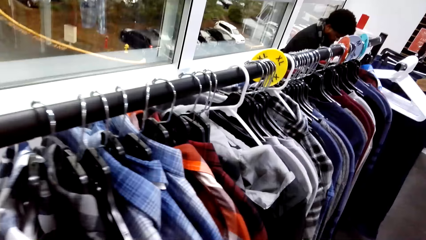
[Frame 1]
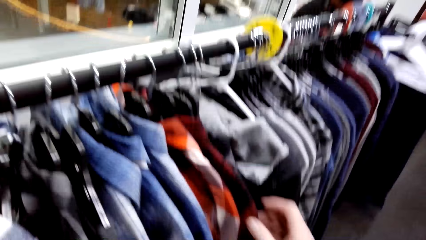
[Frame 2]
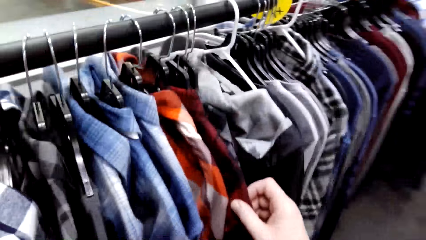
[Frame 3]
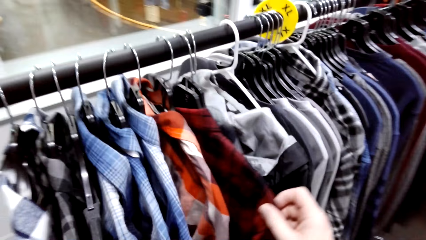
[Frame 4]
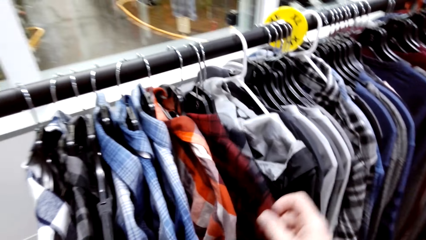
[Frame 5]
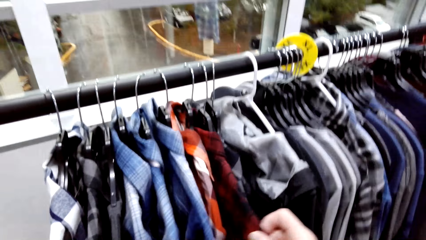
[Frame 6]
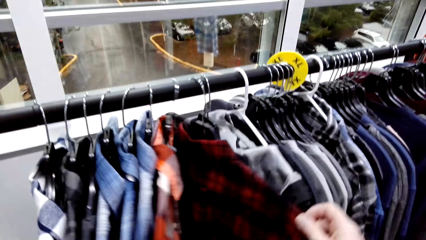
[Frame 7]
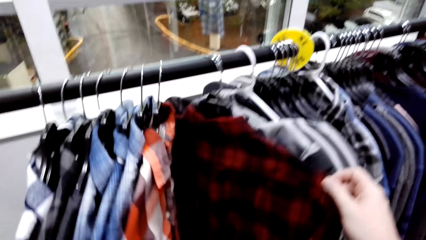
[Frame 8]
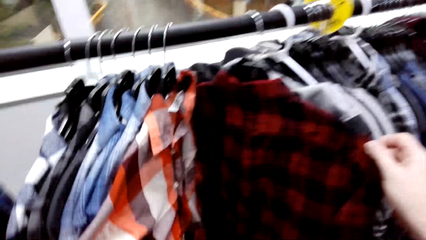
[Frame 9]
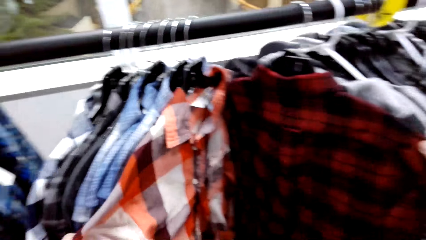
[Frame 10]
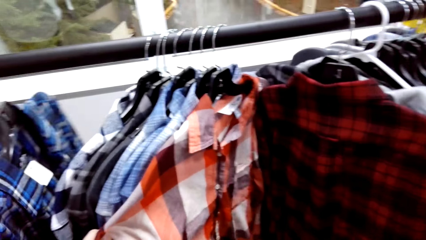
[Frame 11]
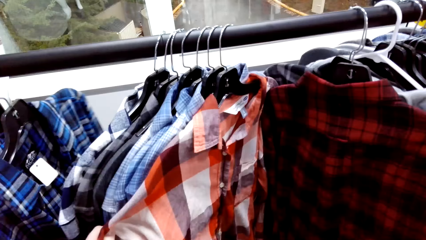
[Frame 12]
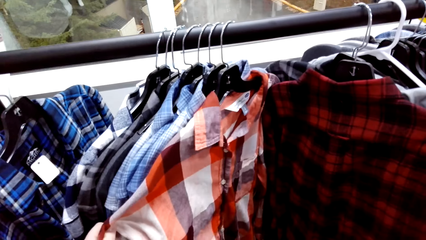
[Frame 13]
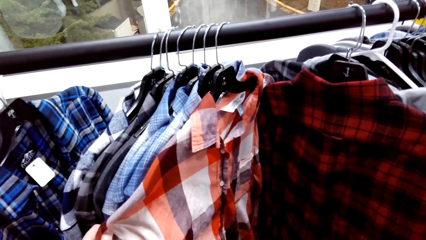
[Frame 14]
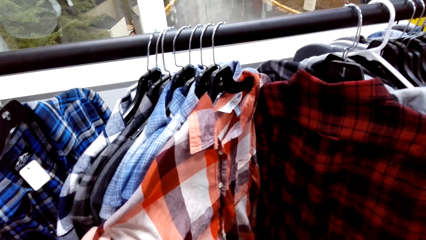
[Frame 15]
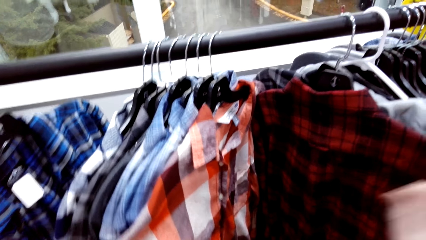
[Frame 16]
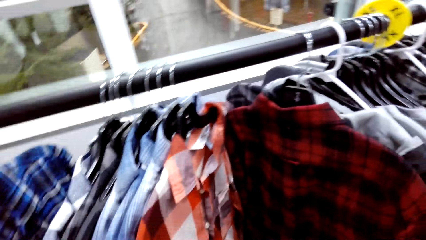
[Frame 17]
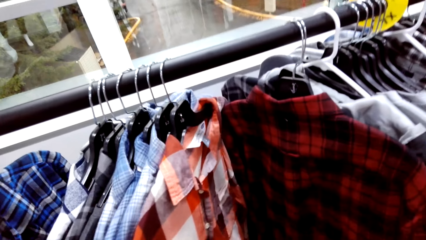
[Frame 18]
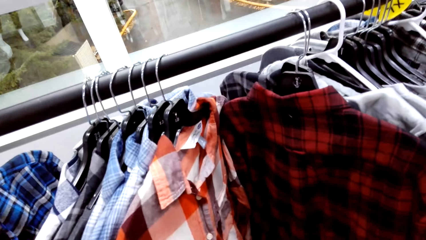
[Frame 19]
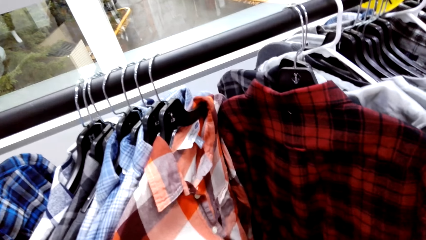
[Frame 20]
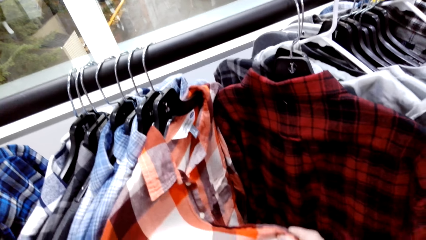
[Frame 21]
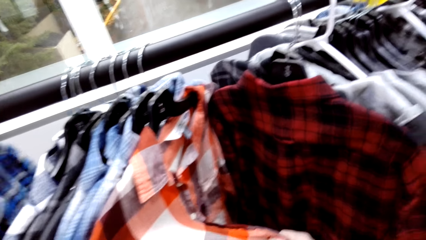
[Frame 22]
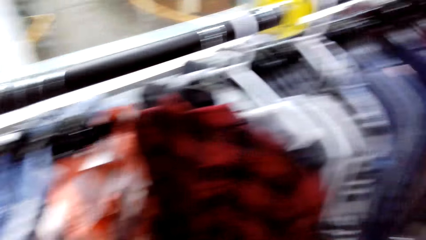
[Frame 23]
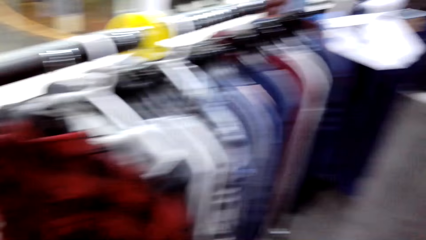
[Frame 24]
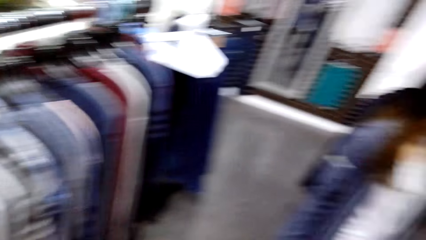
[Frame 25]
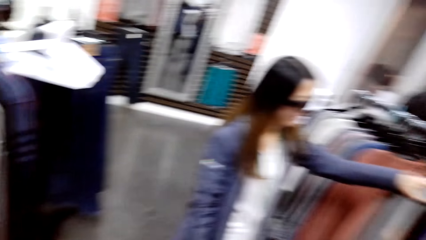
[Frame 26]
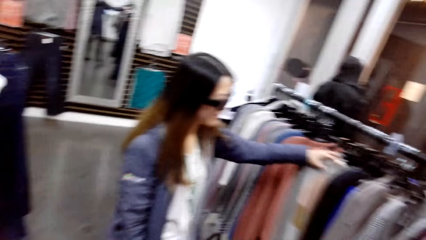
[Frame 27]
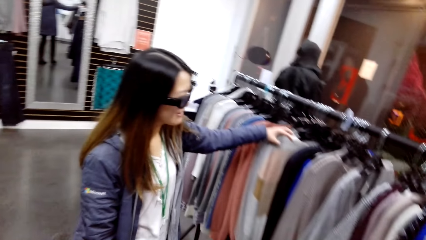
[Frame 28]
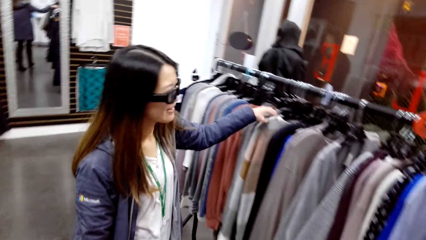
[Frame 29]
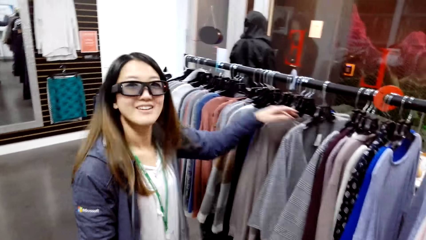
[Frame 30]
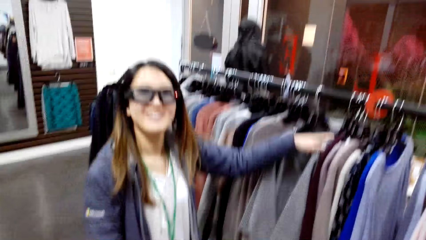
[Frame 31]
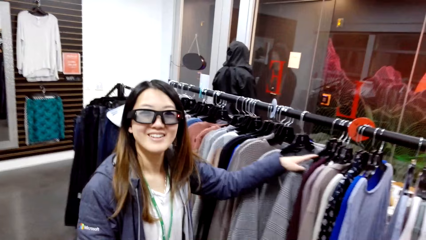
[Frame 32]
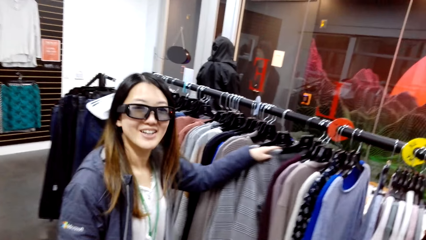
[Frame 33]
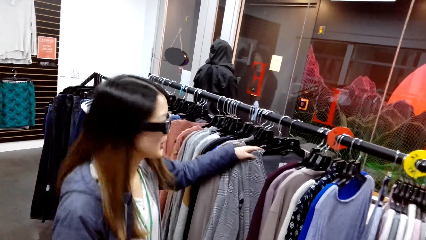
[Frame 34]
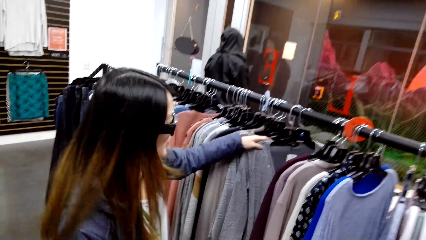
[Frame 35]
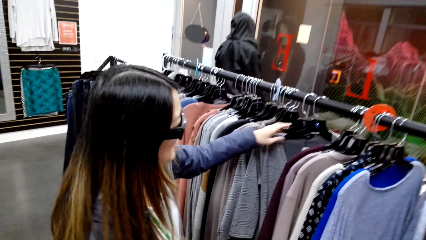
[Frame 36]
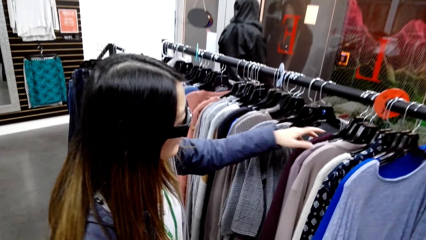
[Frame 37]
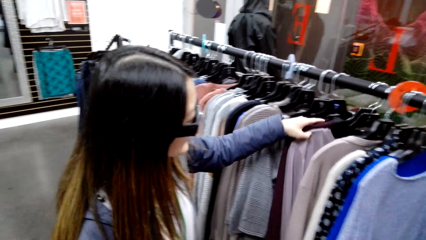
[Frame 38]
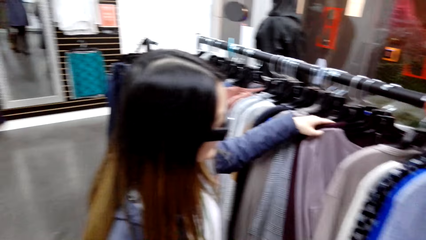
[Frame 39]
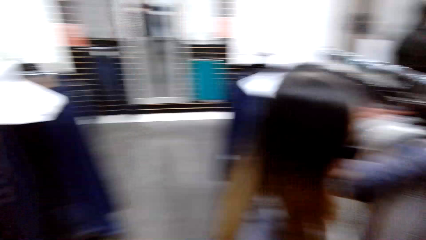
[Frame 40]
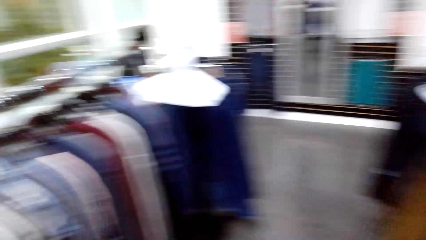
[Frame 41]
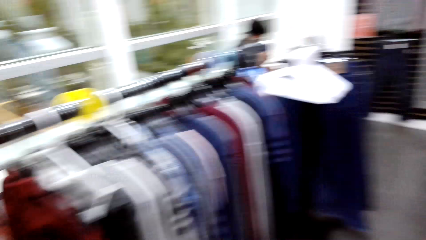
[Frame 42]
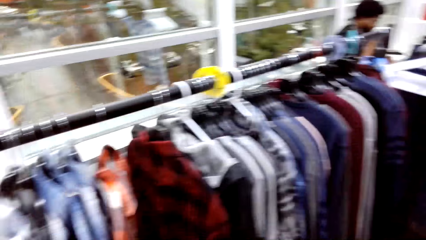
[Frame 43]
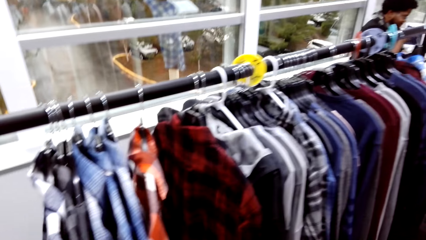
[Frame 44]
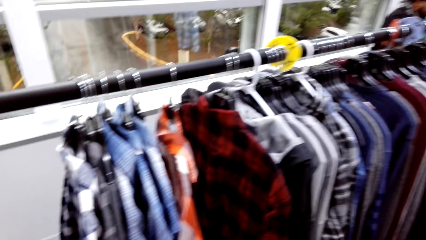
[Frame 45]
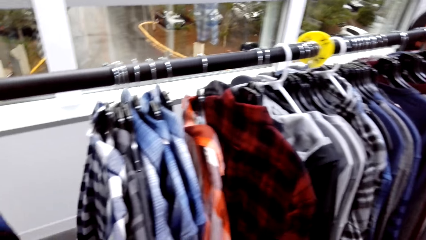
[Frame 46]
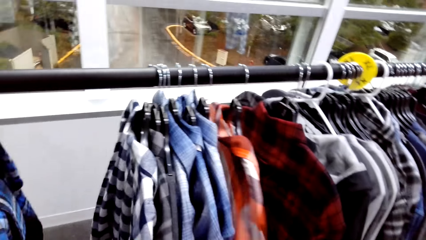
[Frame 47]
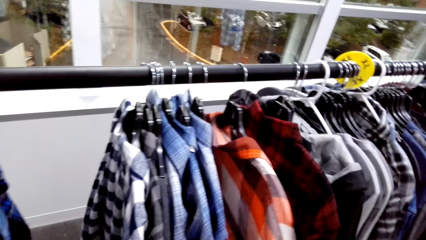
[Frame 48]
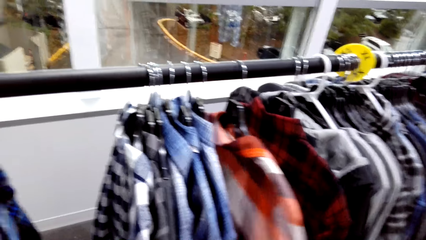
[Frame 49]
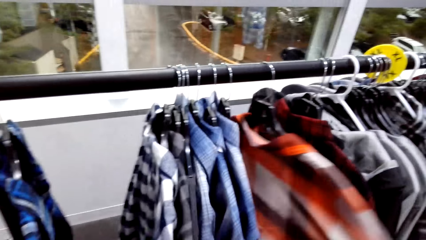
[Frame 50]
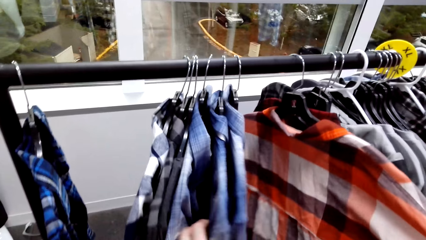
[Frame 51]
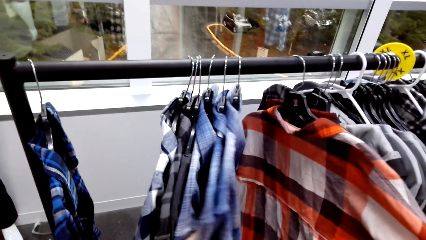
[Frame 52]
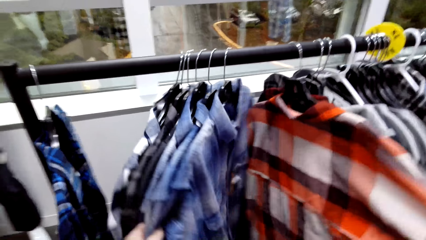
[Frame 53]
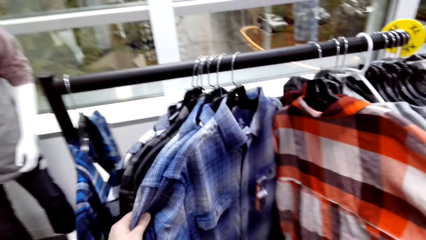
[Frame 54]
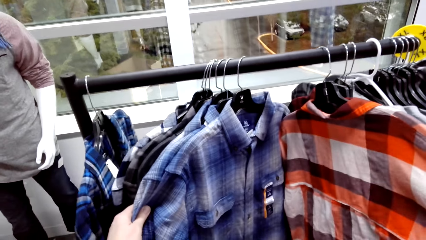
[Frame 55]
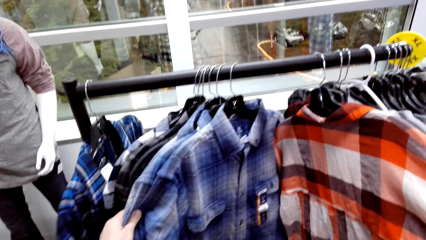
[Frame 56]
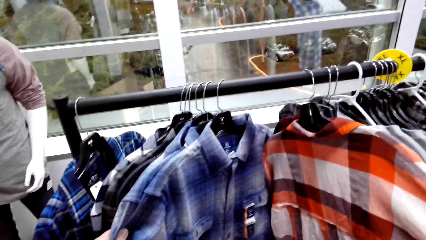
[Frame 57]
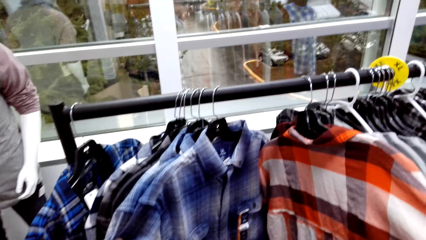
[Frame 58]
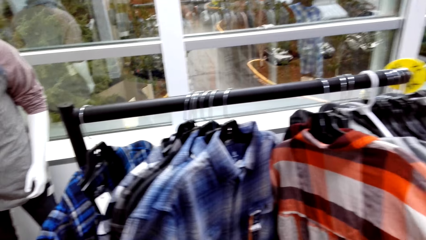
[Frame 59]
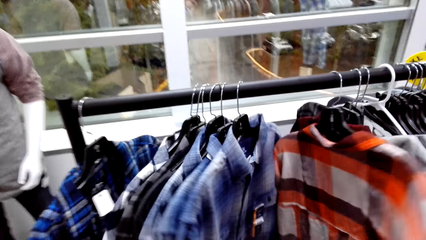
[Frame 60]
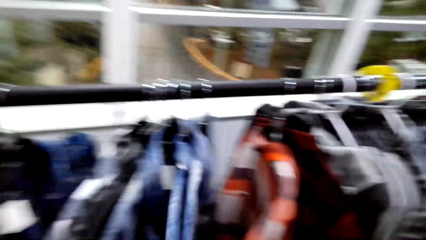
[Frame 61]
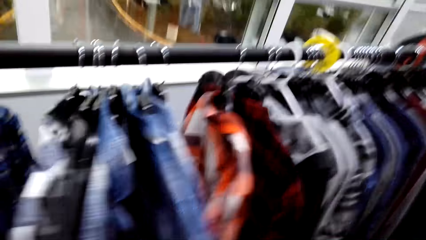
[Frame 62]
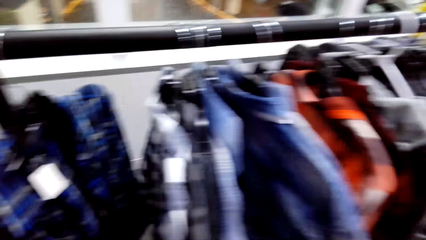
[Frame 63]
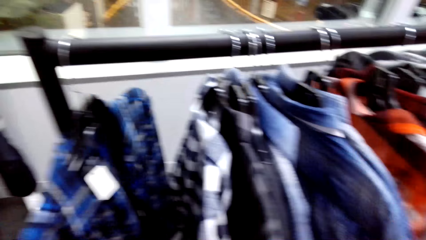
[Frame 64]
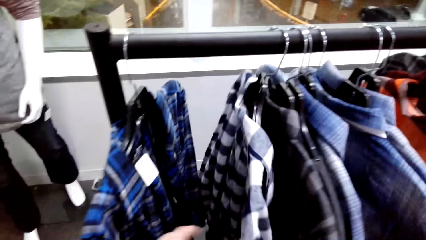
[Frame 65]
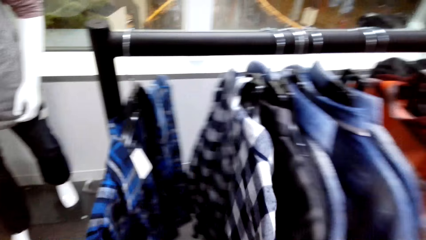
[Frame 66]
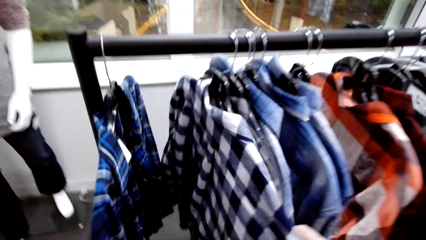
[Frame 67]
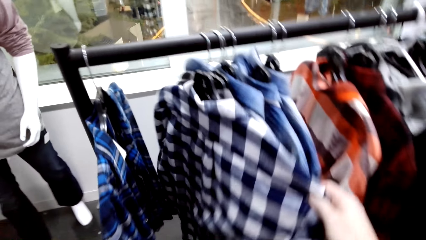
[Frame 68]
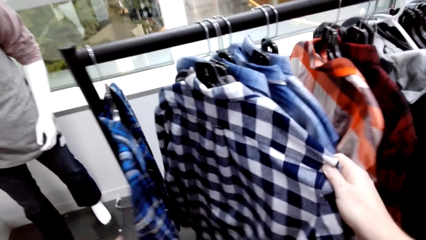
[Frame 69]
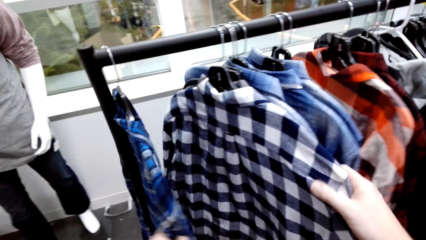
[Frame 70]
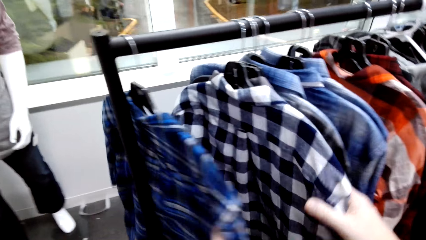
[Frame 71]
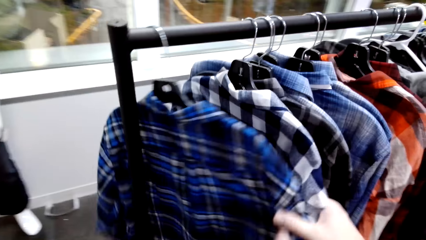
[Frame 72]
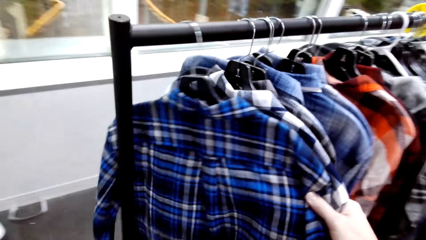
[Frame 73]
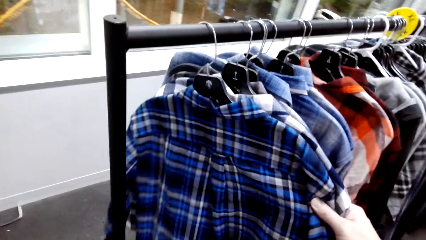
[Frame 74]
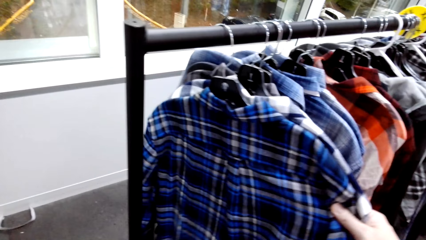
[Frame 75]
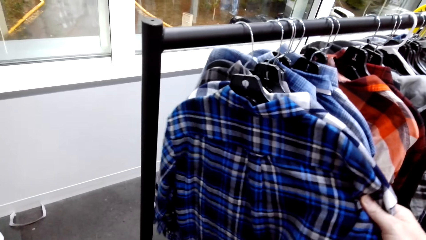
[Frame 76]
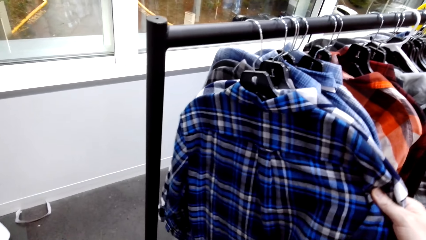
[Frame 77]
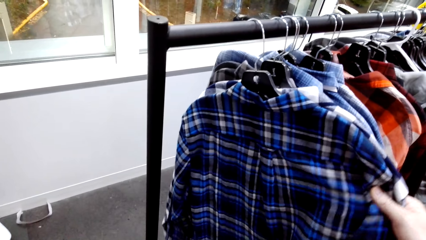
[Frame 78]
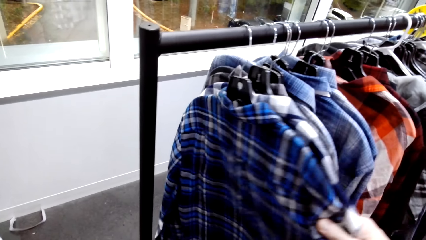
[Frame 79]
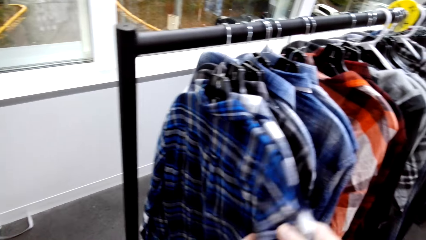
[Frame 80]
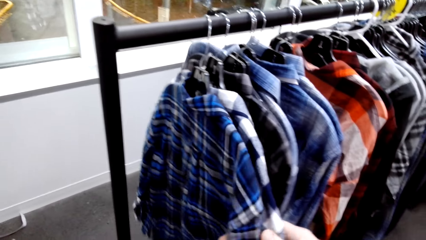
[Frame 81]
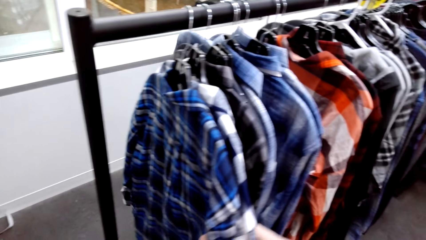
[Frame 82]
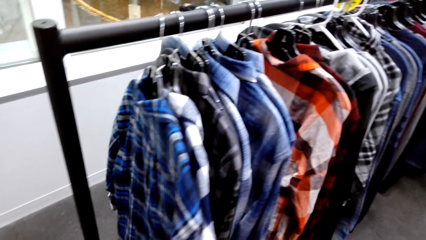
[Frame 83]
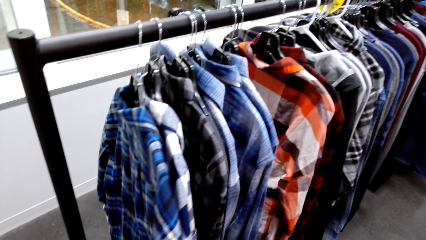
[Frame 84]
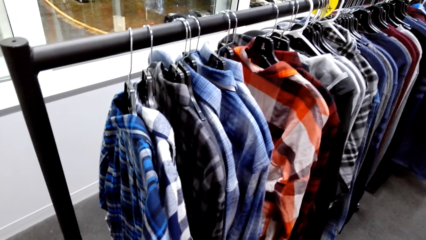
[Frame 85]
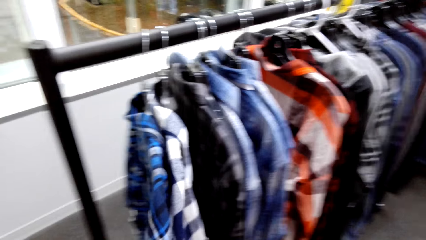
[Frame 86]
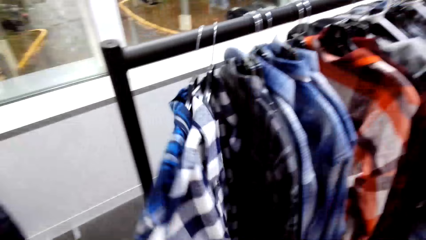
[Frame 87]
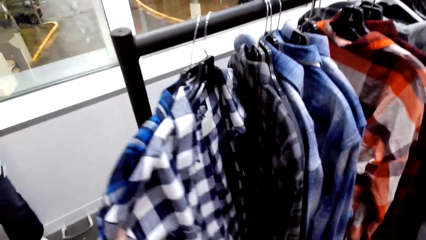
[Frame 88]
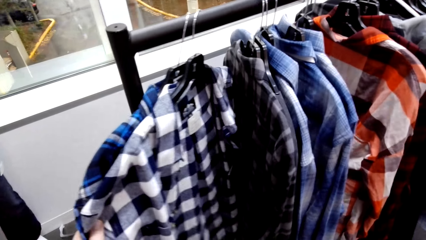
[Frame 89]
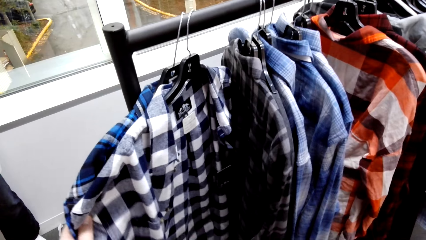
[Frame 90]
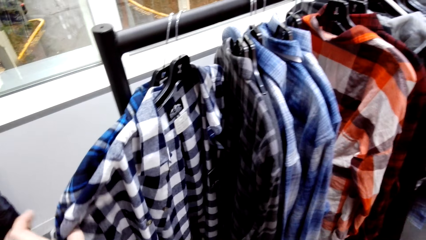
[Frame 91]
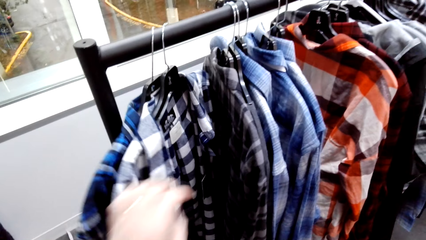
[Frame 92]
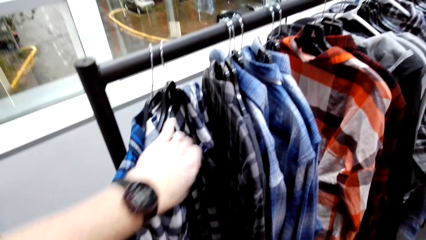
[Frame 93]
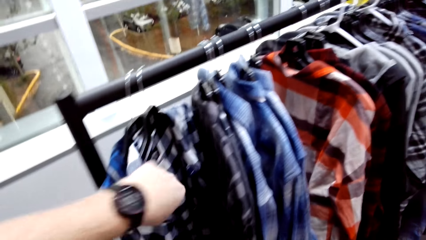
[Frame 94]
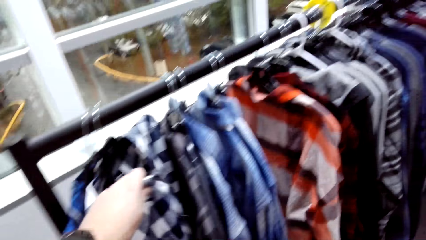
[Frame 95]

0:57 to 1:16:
The camera wearer searches for cloth from the hanger. They look at a shirt on the hanger. A woman moves a top on the hanger. The camera wearer talks to the woman. The woman searches for cloth. The camera wearer moves the shirt on the hanger. They search for cloth from the hanger.
